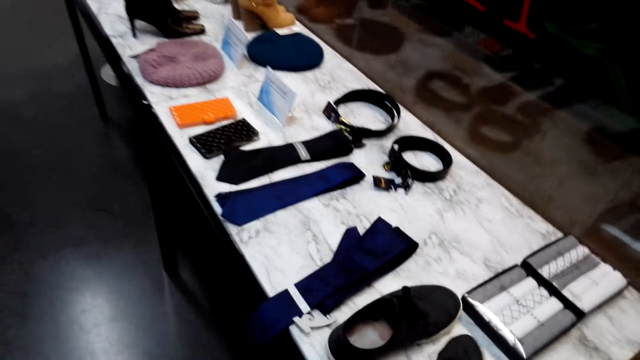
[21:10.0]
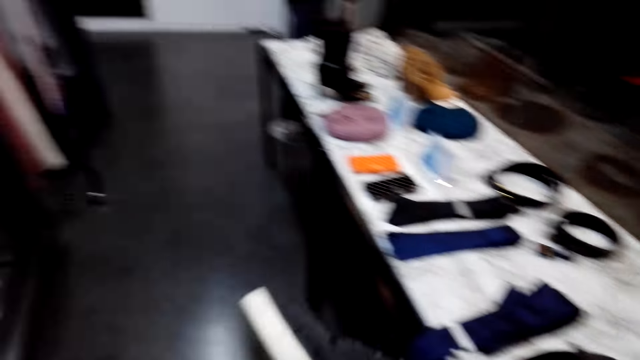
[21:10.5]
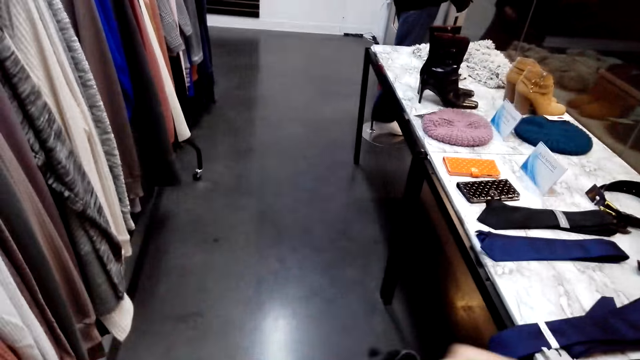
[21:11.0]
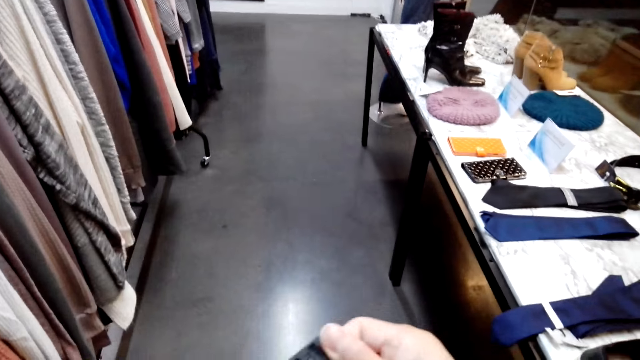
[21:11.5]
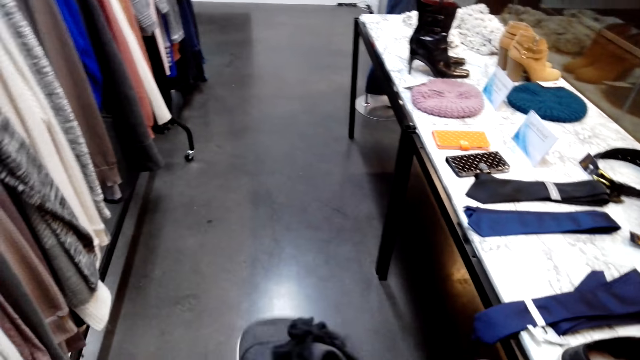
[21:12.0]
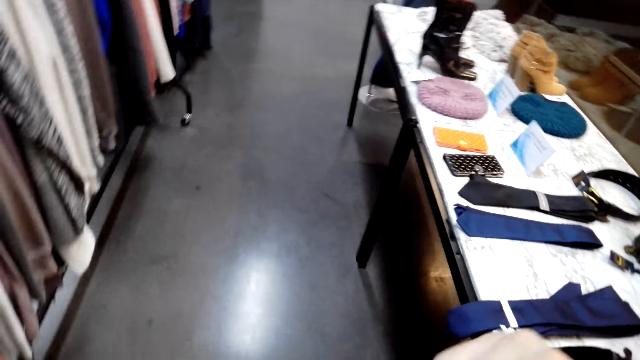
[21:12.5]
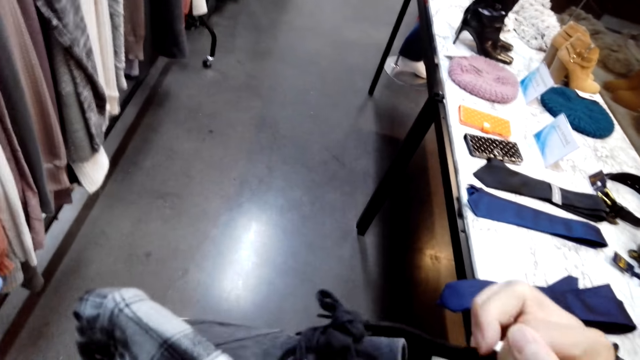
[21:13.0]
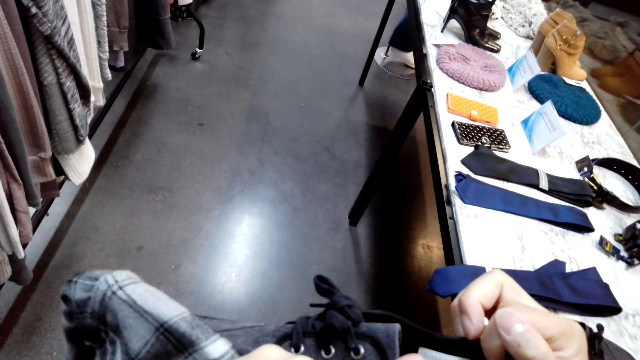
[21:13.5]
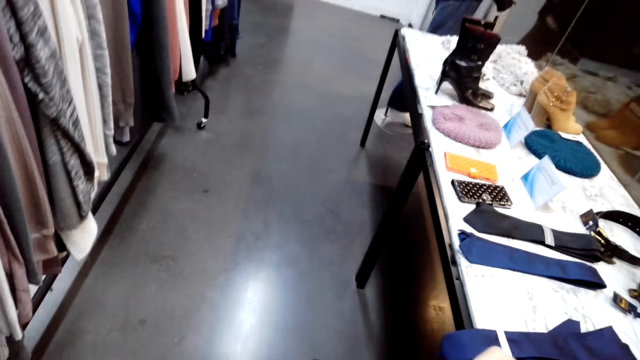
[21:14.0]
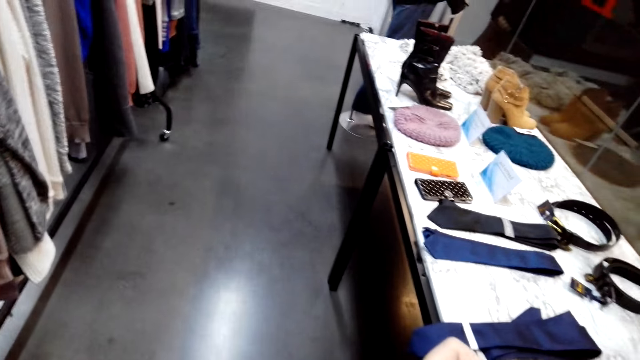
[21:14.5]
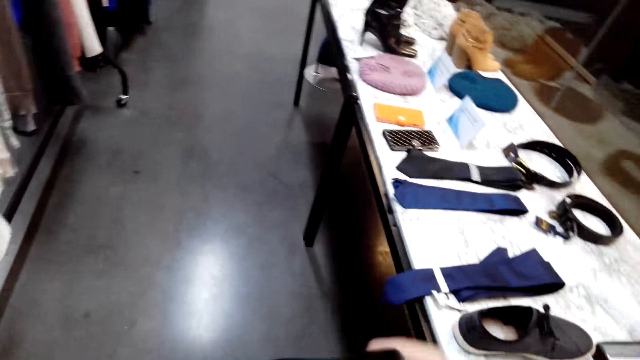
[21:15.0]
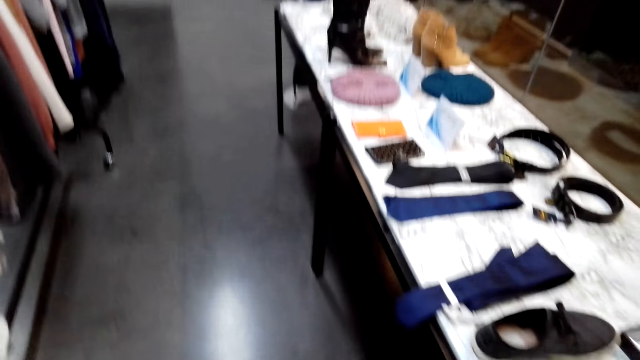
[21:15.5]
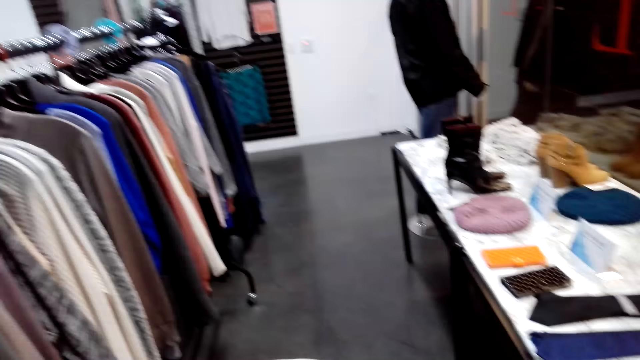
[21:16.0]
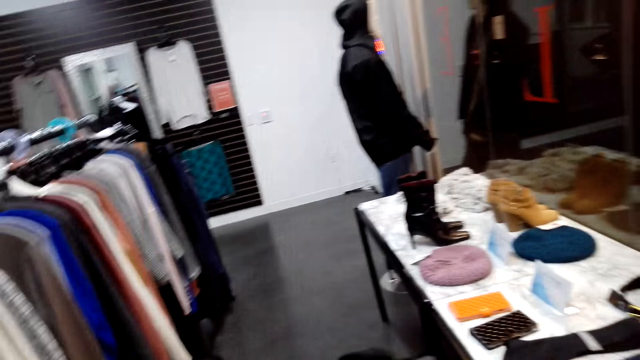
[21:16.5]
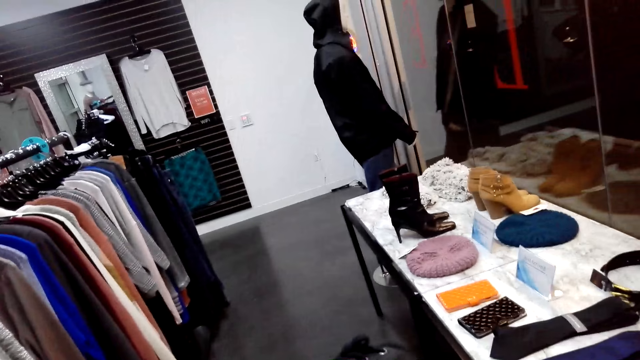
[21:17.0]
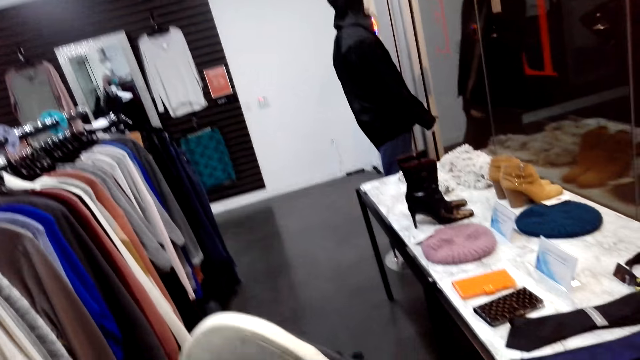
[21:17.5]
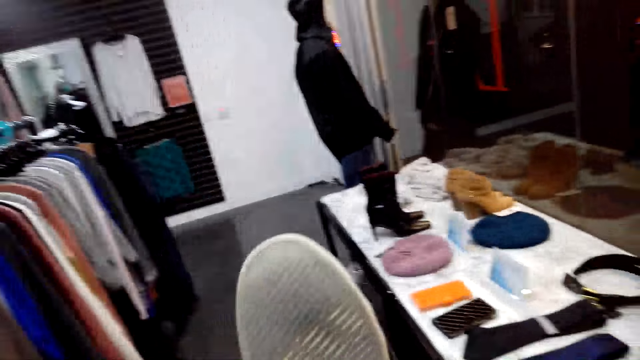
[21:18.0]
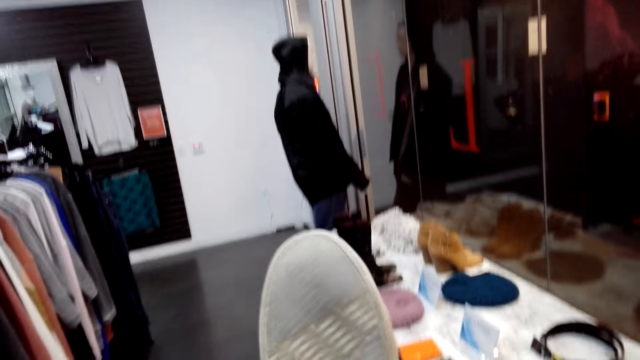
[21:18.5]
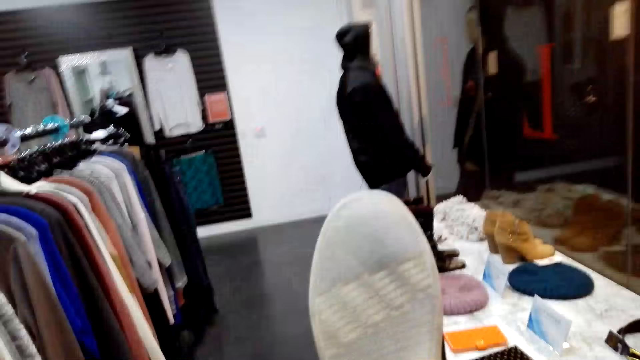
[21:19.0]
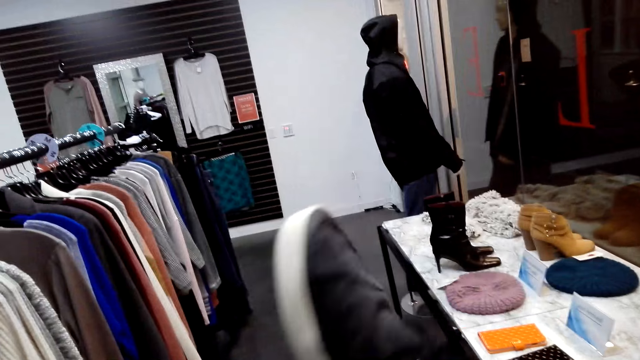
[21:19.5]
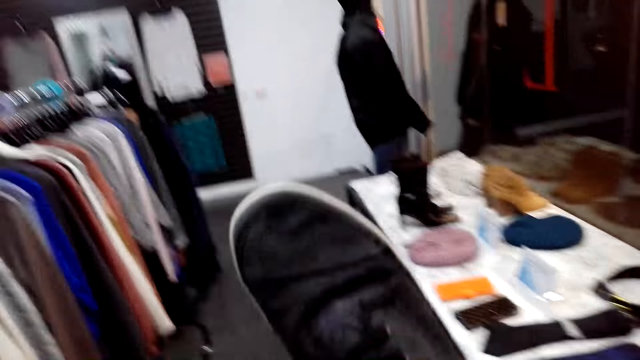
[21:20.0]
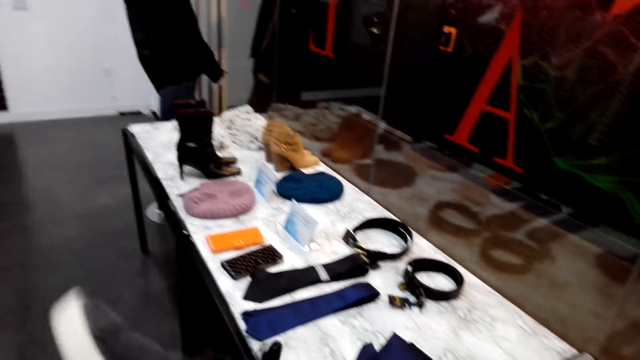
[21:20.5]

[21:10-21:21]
The camera wearer picks a shoe on the table. They laugh.

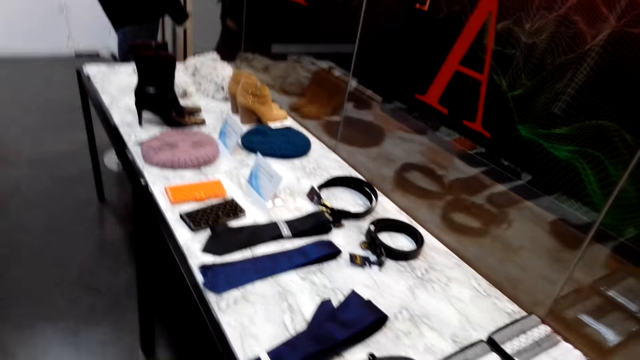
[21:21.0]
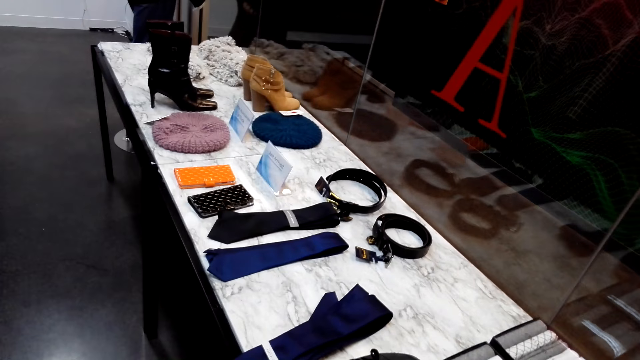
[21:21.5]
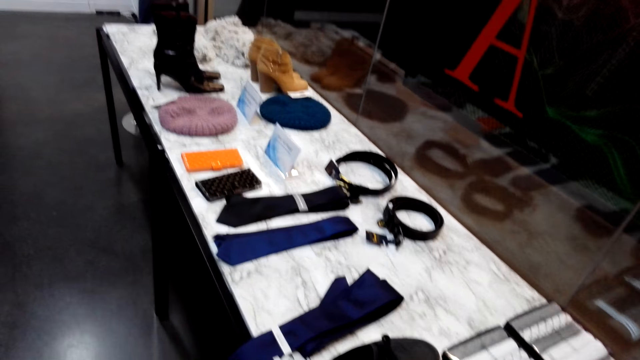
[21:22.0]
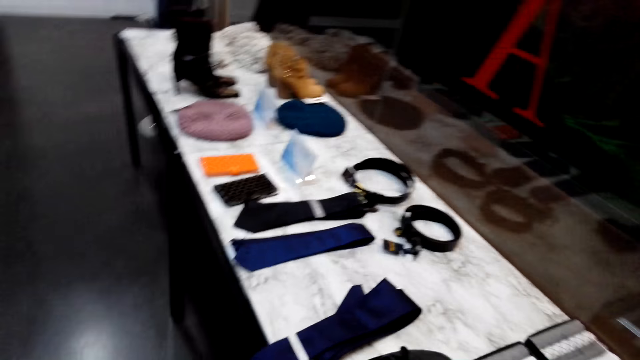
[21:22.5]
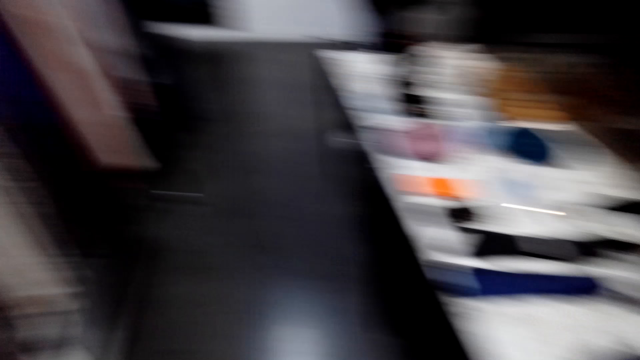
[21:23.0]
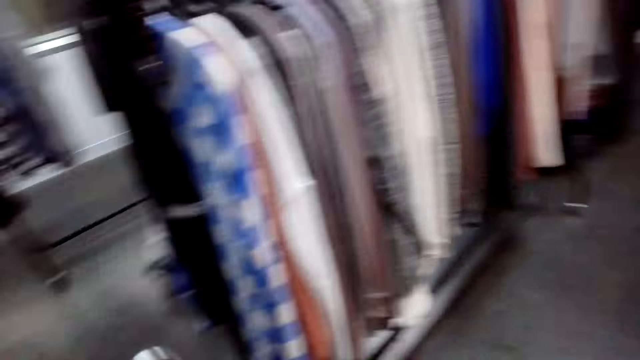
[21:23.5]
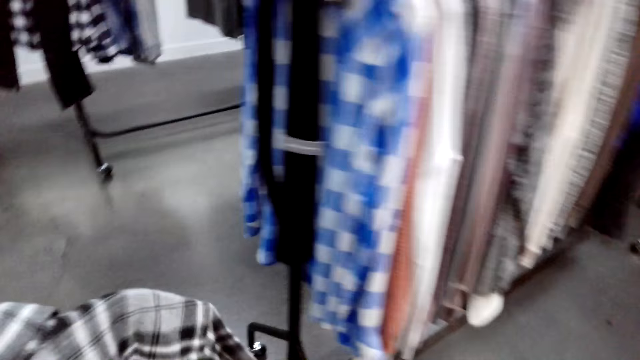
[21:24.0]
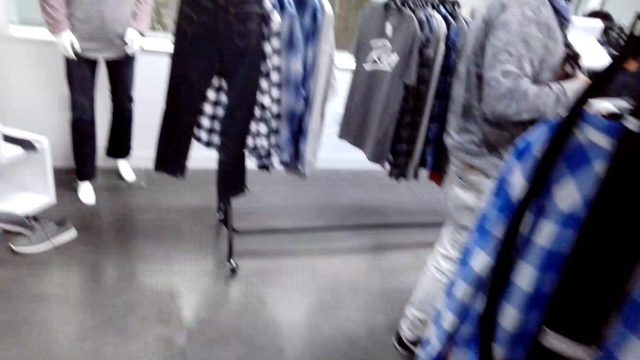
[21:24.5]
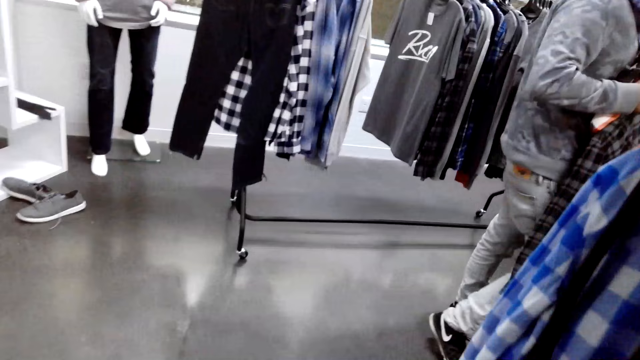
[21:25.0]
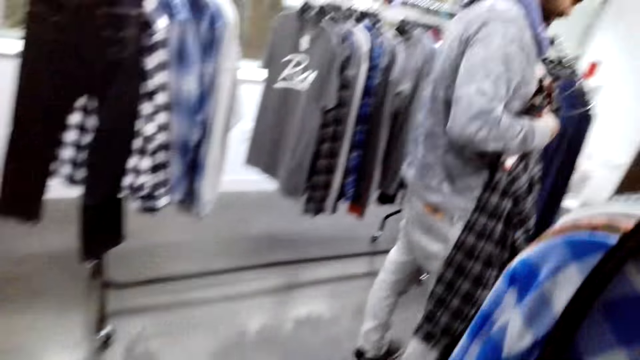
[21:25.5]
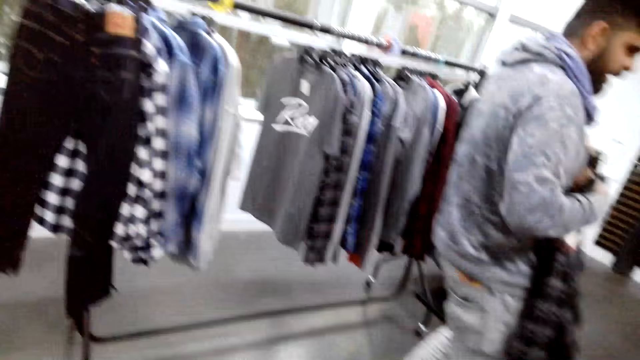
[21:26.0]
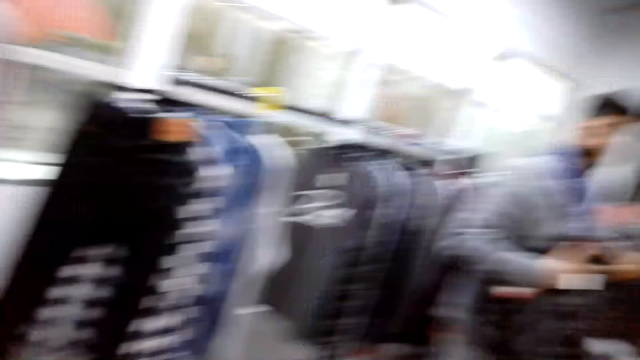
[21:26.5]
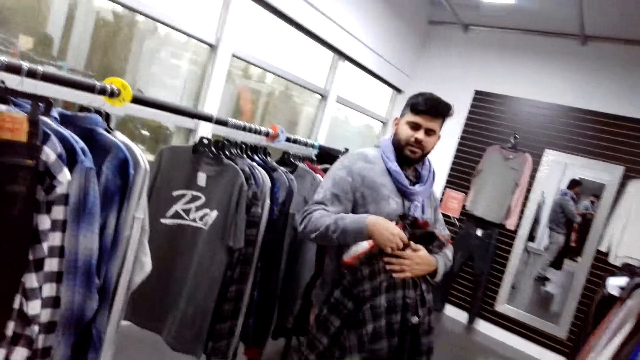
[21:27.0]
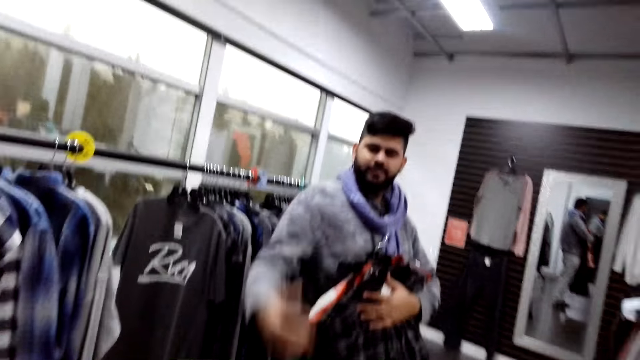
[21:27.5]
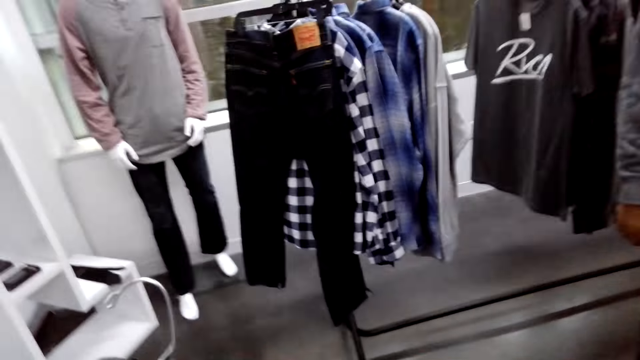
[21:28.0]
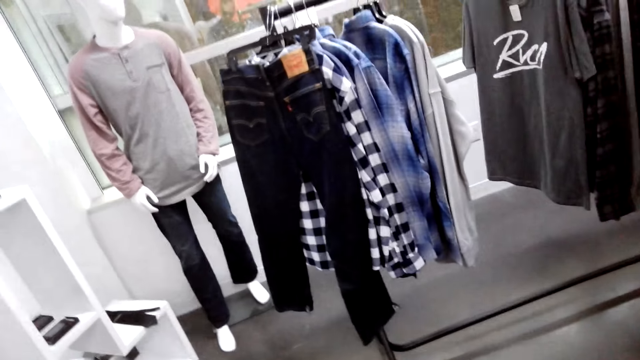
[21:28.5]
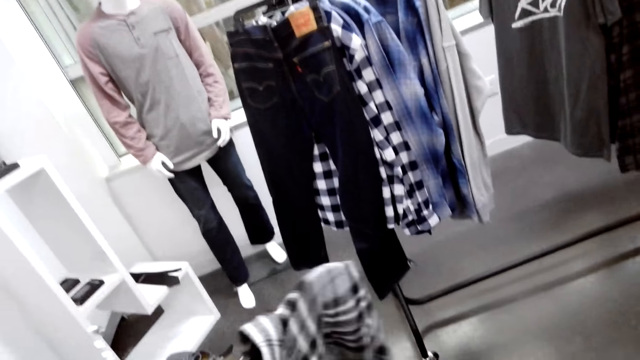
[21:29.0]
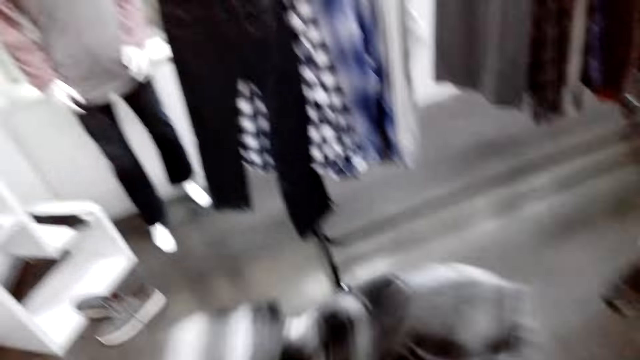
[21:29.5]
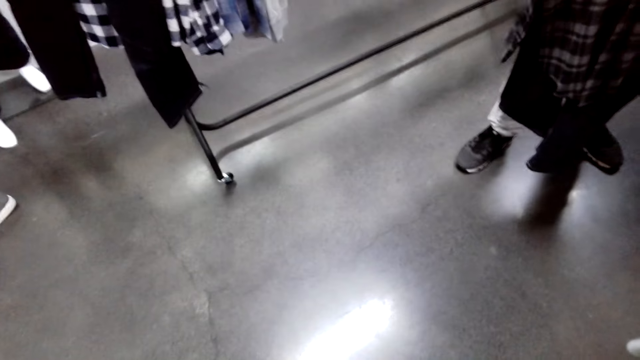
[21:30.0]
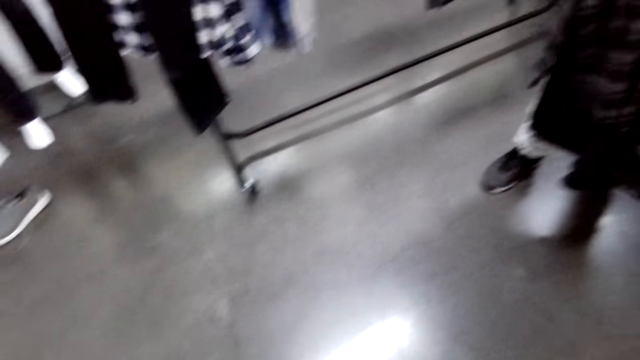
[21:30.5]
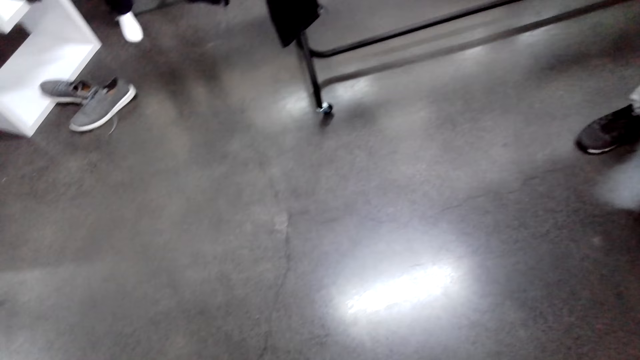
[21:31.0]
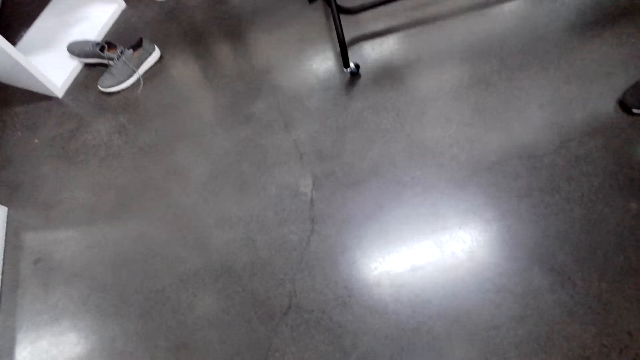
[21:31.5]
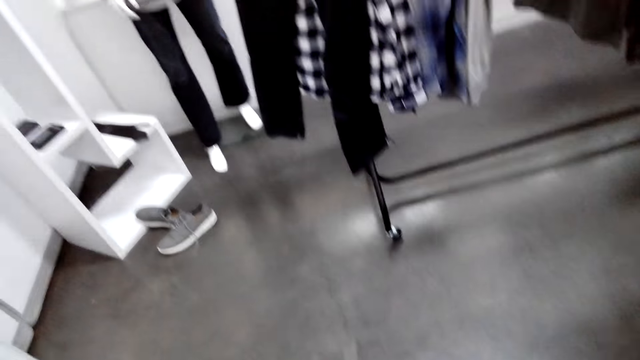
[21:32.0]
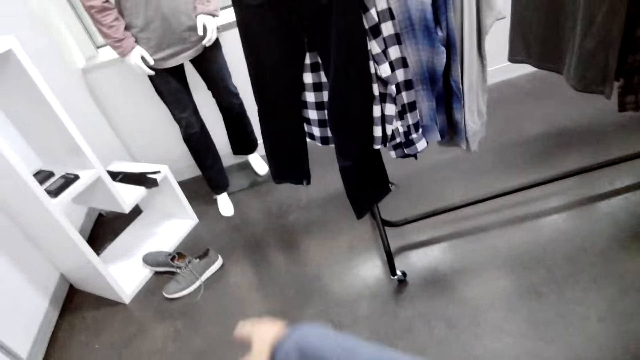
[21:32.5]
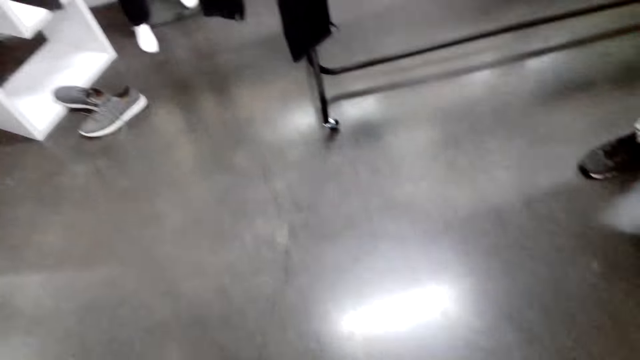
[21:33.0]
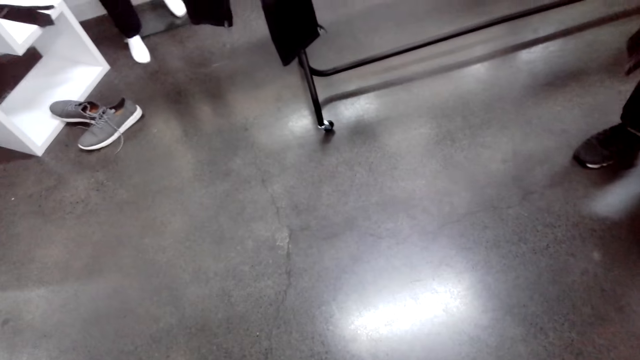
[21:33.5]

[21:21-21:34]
The camera wearer places the shoe on the table.
